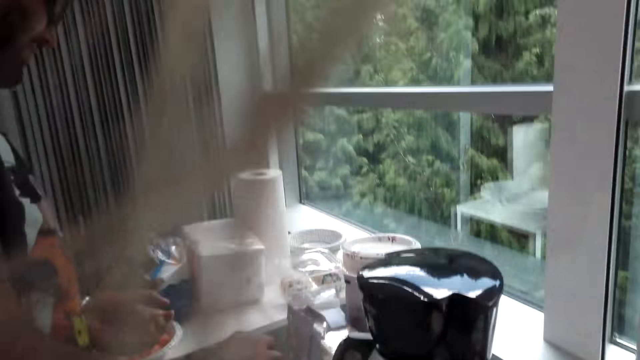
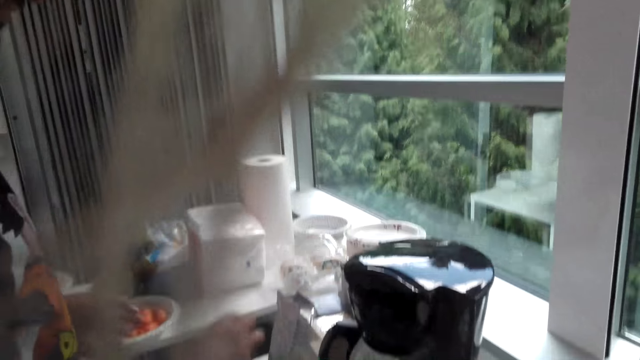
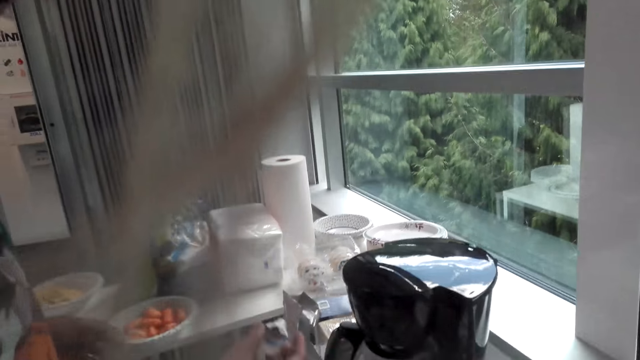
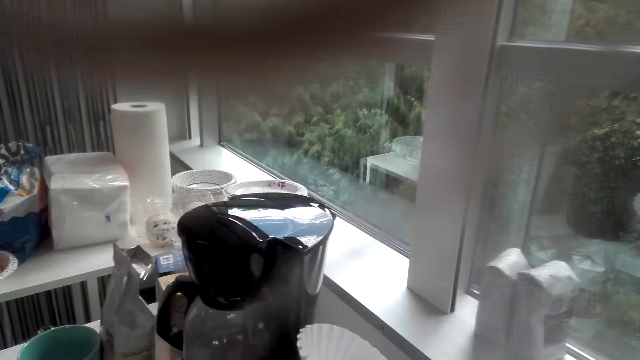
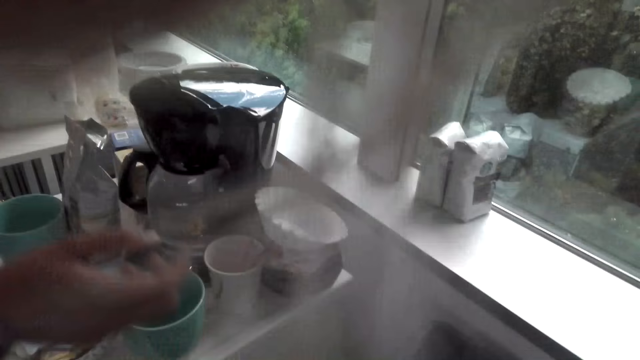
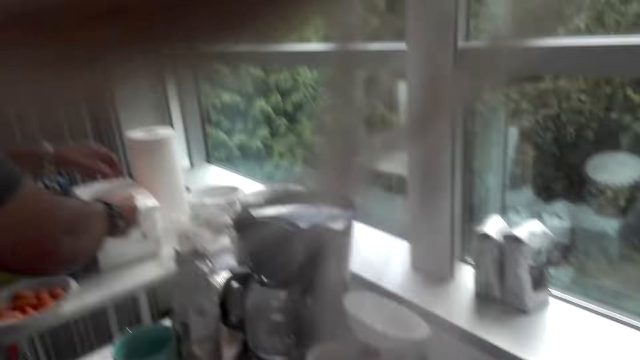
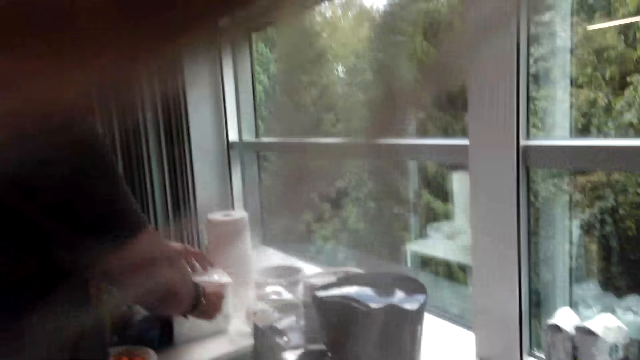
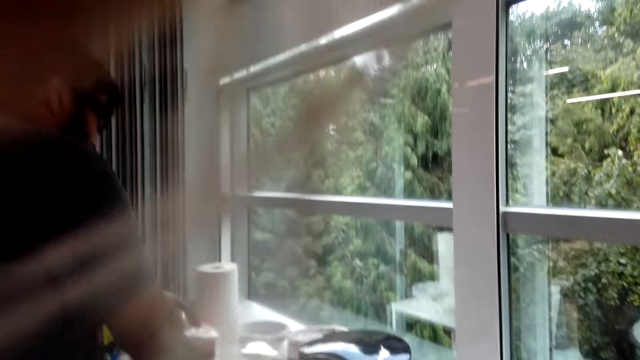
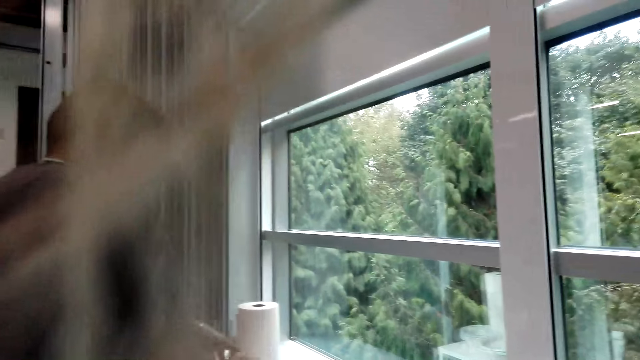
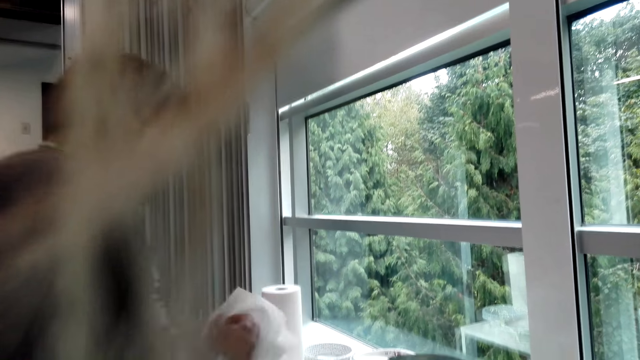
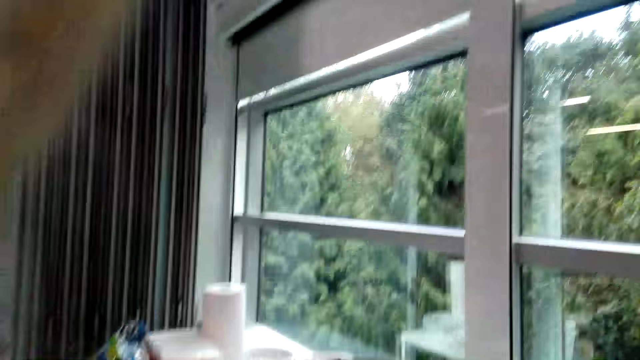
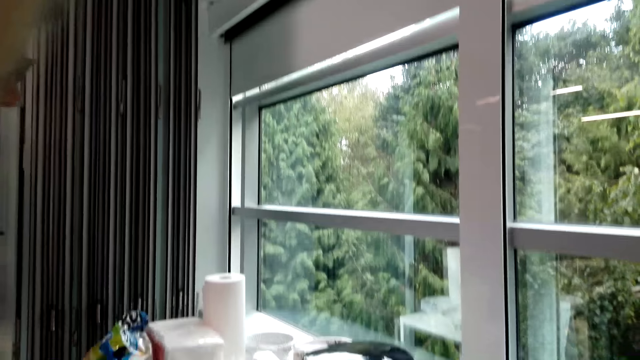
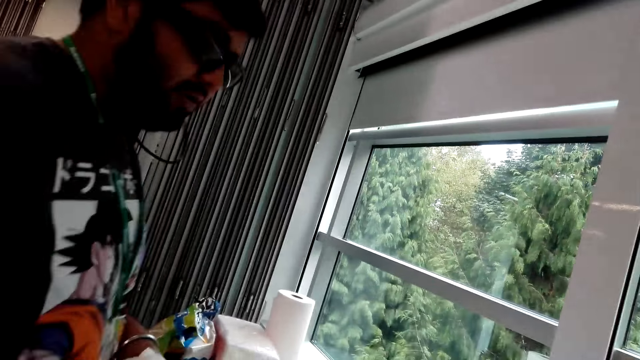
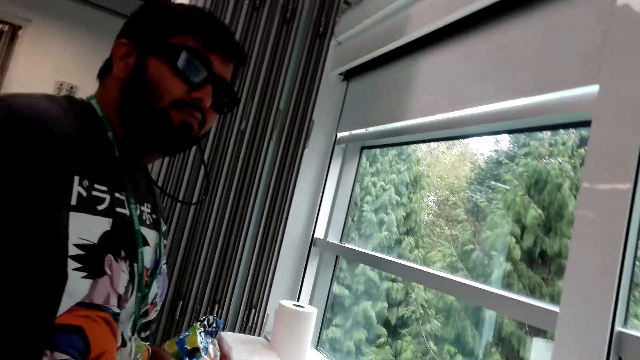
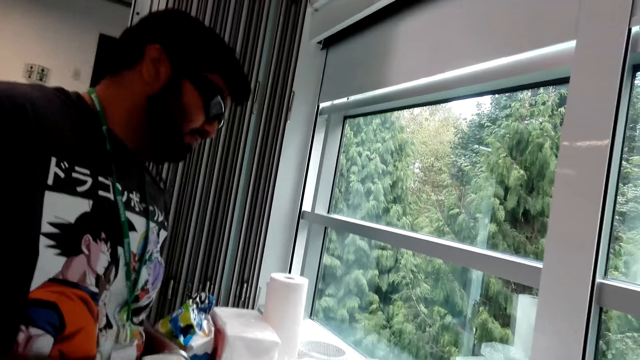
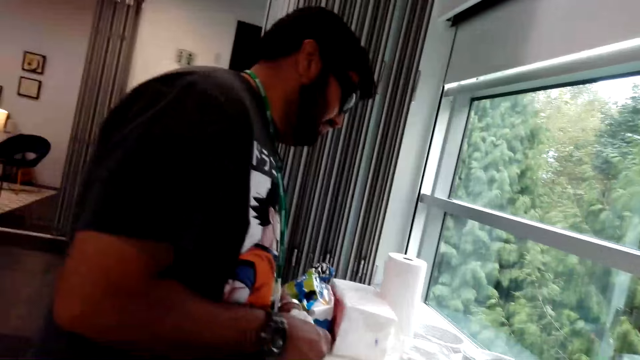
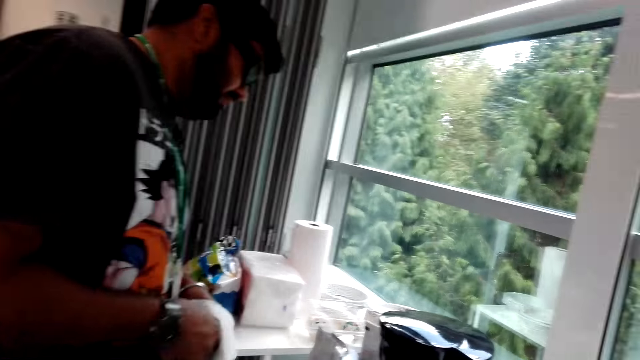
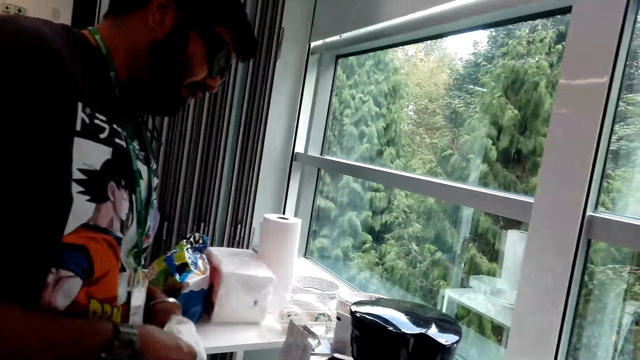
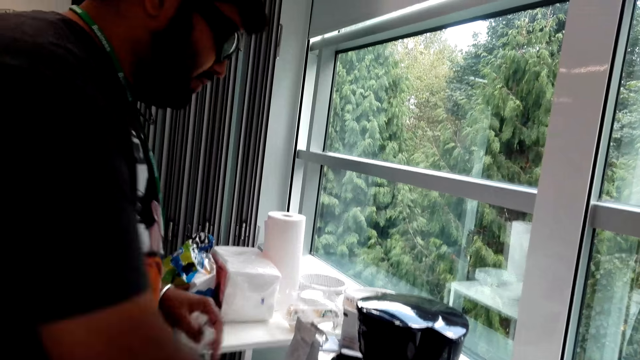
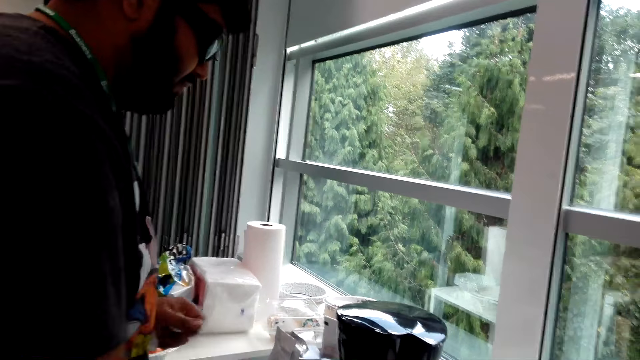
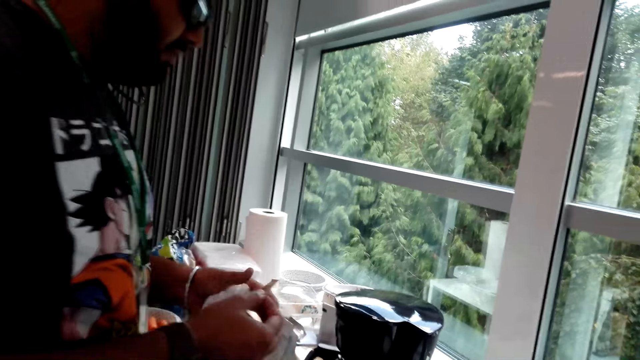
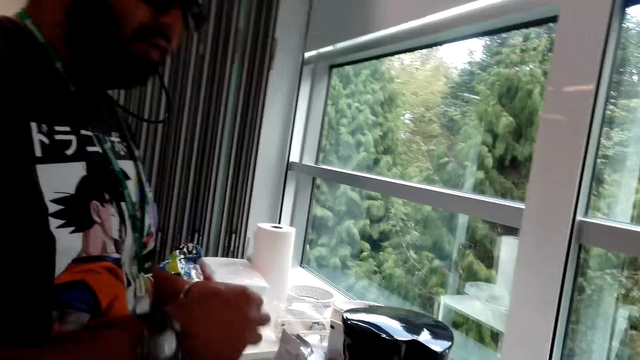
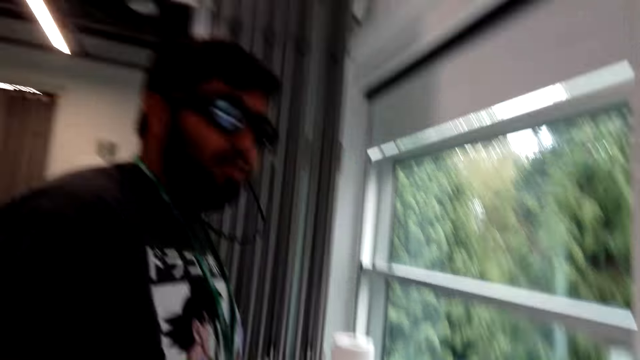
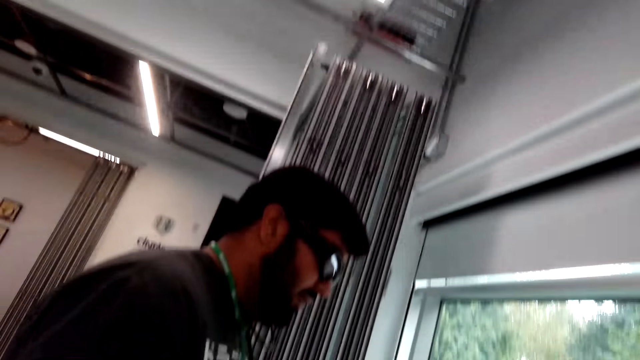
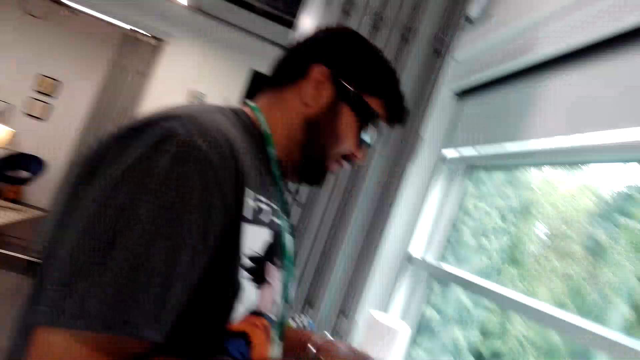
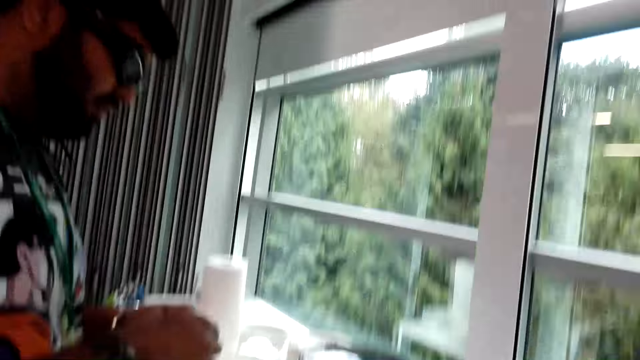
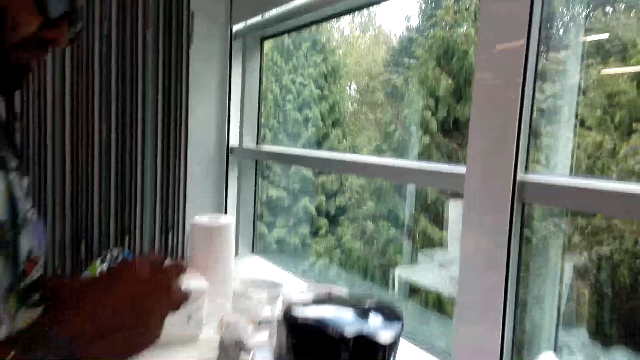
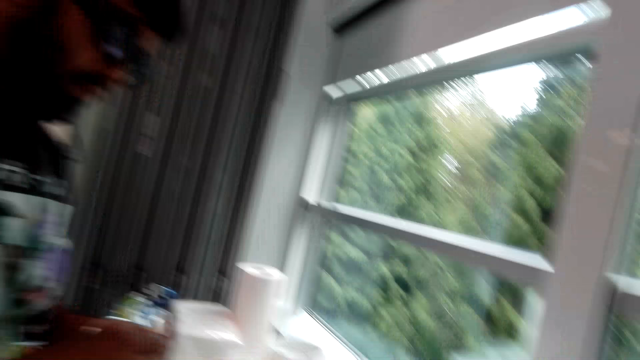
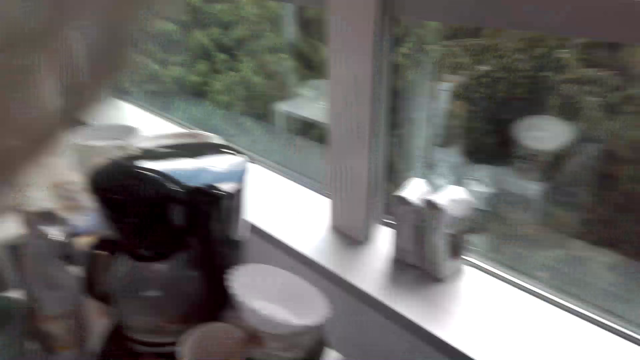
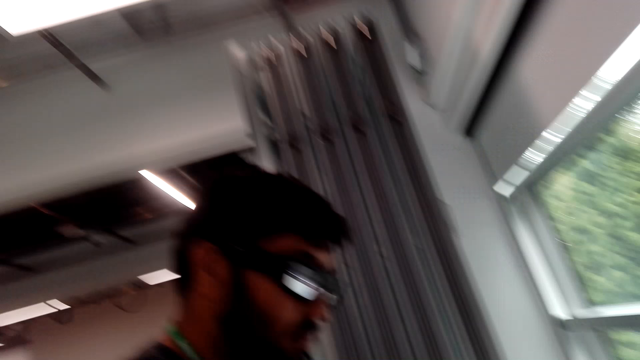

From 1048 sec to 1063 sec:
The man picks up a serviette. The camera wearer cuts a piece of paper towel from the roll of paper towel. The man wipes his hands with the serviette and picks up a sachet.

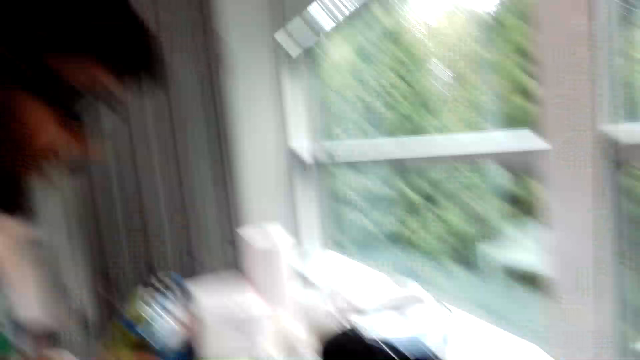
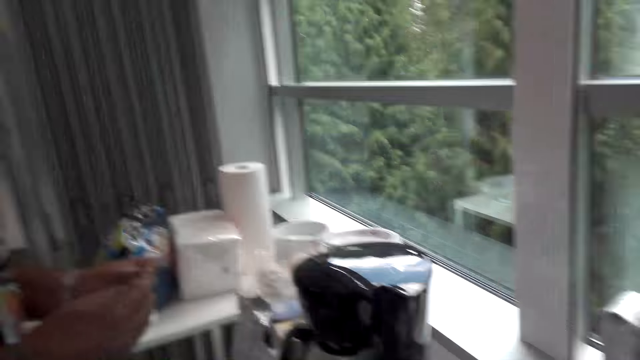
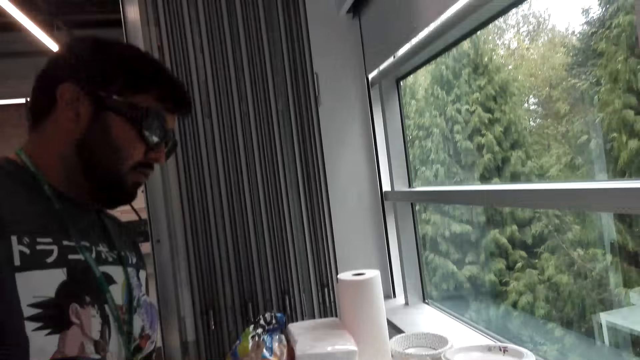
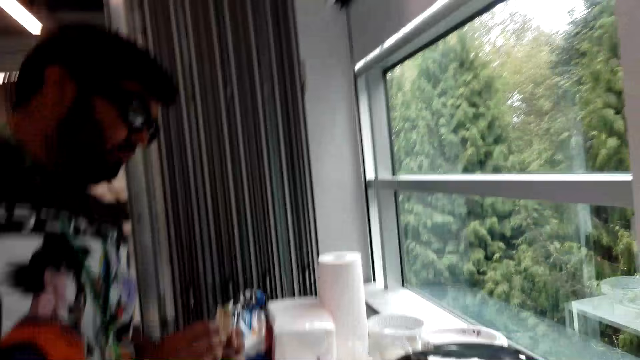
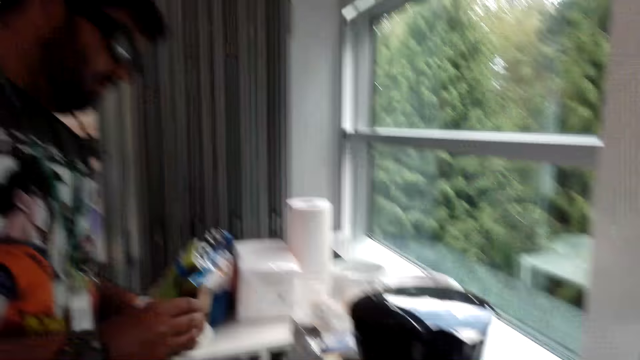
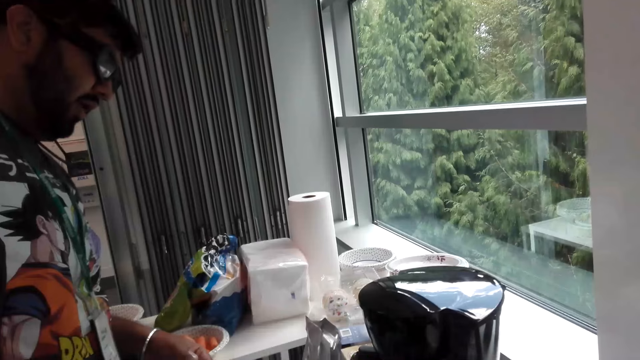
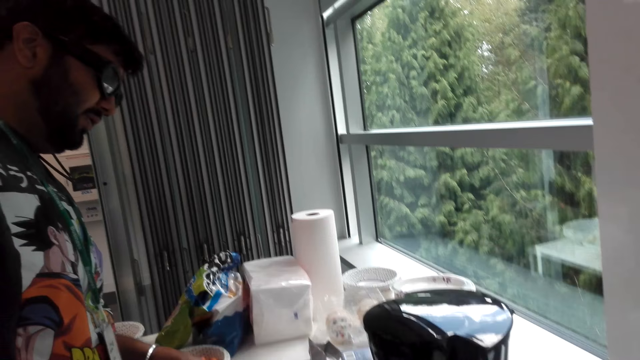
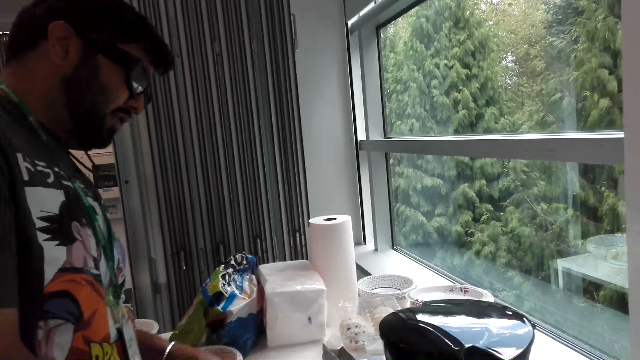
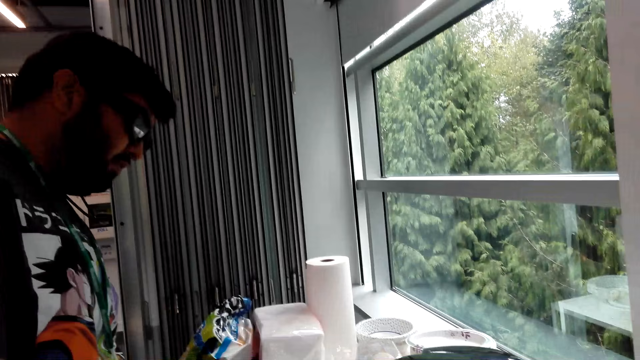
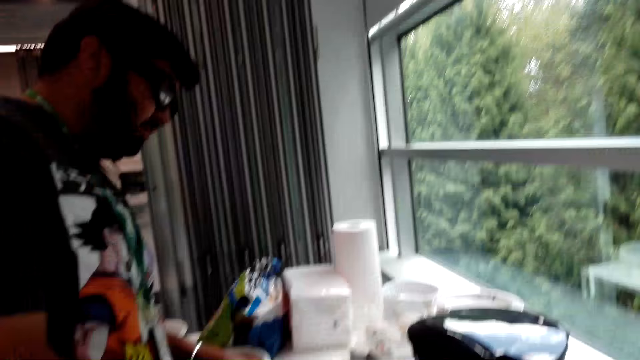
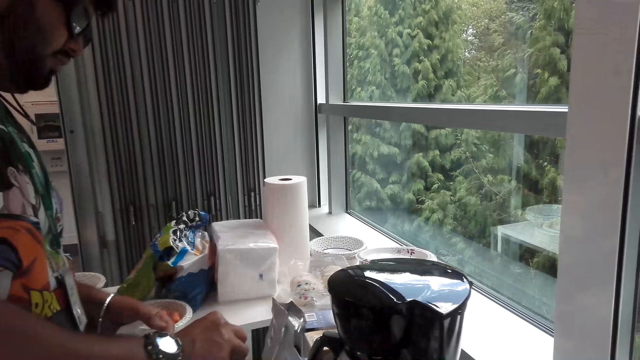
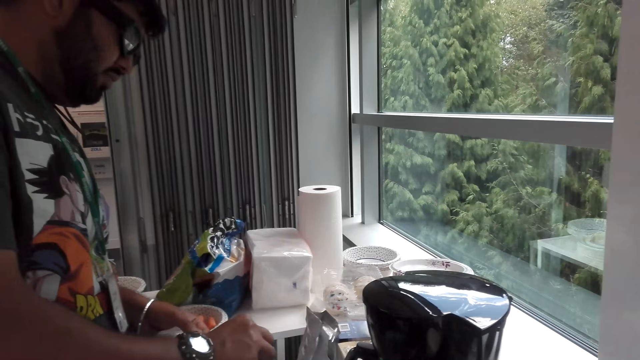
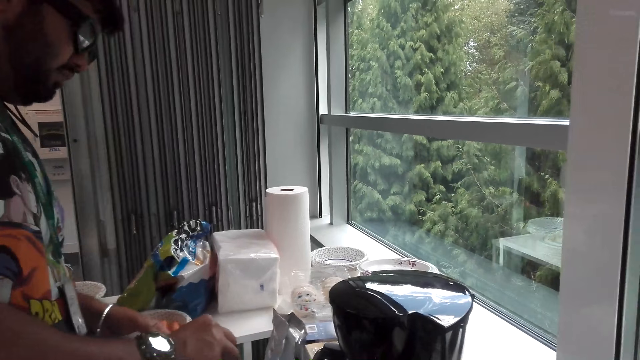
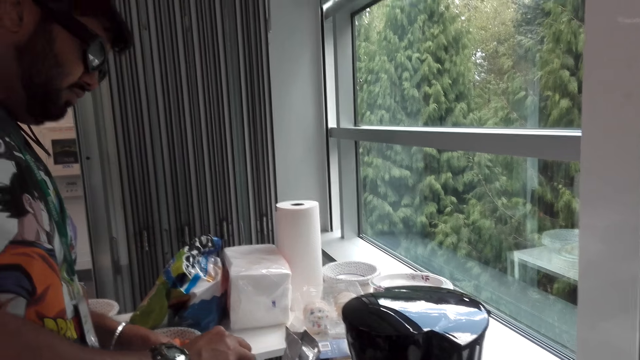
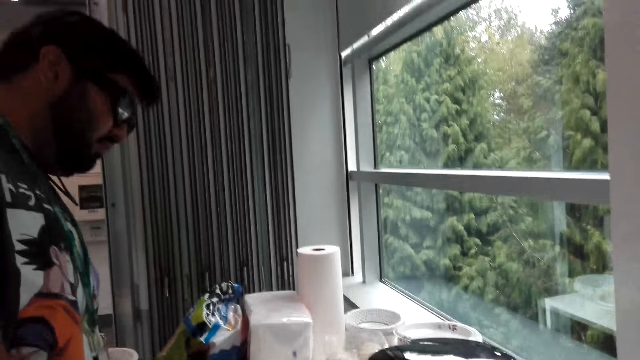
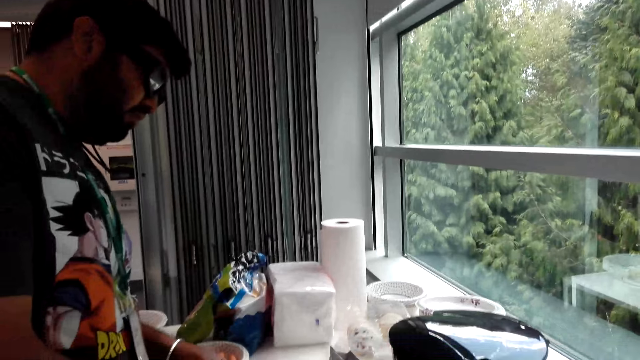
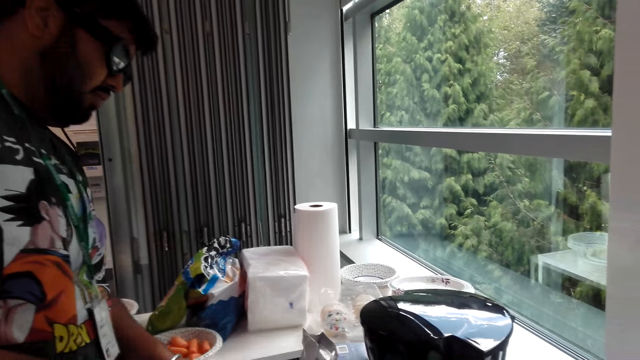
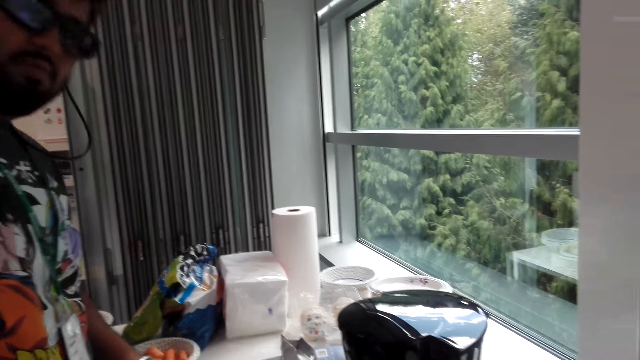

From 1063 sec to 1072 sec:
A man pours the sachet content into the cup. The man stirs the cup.
